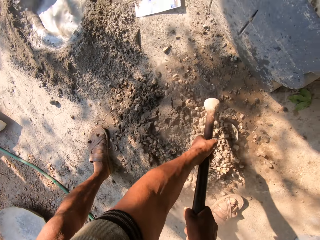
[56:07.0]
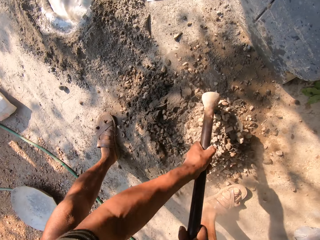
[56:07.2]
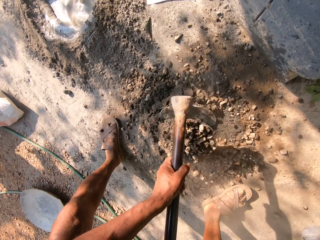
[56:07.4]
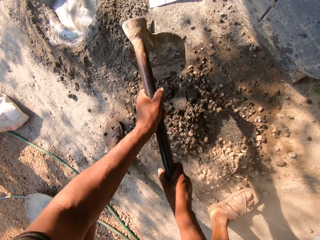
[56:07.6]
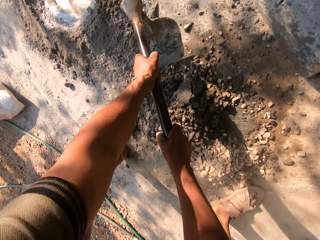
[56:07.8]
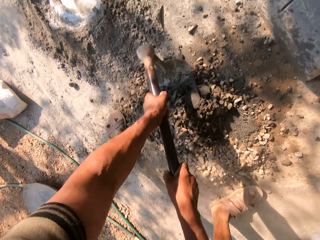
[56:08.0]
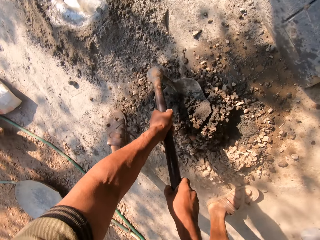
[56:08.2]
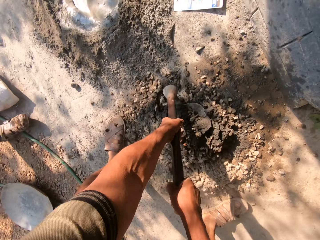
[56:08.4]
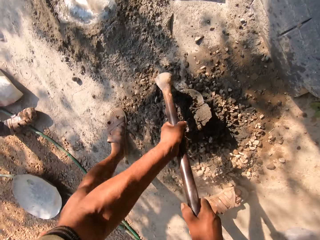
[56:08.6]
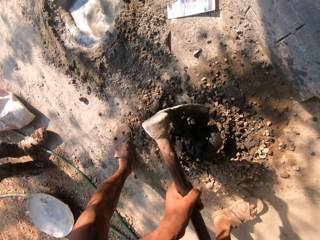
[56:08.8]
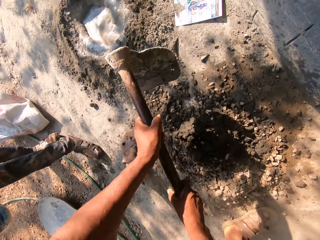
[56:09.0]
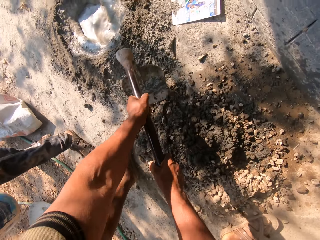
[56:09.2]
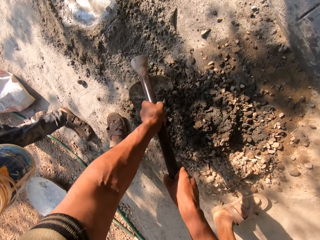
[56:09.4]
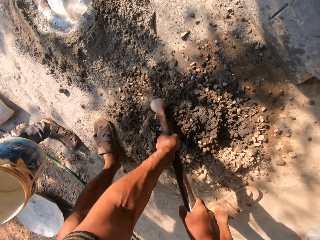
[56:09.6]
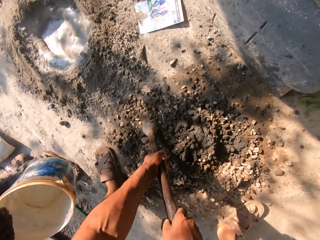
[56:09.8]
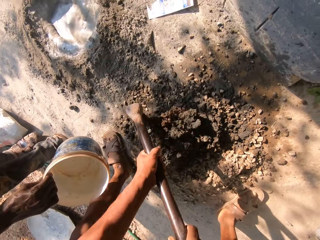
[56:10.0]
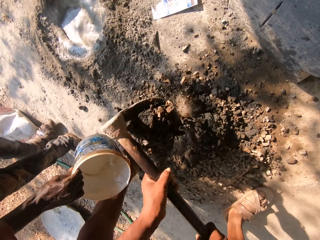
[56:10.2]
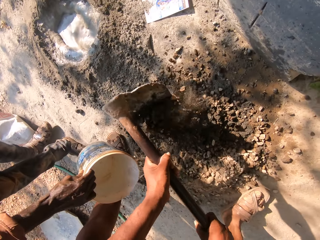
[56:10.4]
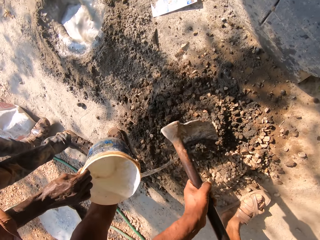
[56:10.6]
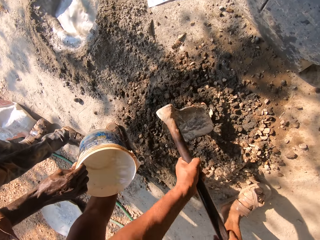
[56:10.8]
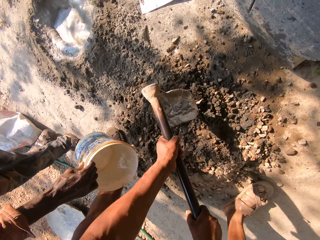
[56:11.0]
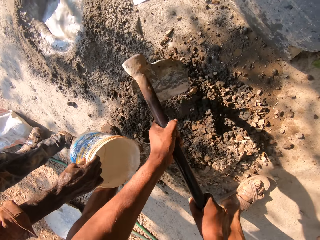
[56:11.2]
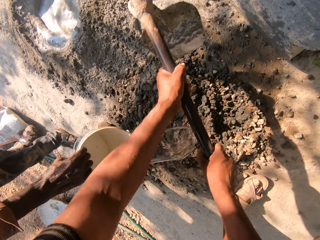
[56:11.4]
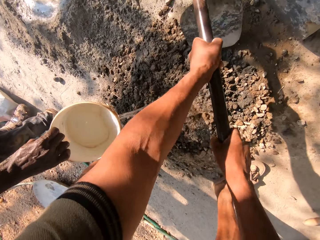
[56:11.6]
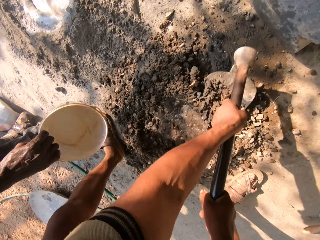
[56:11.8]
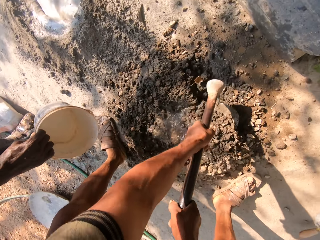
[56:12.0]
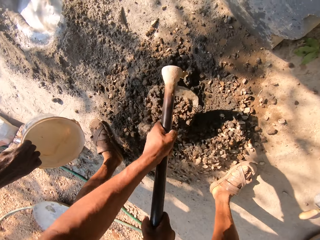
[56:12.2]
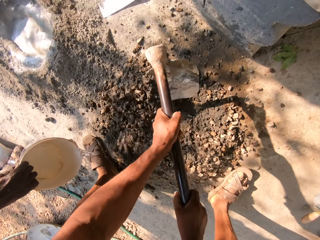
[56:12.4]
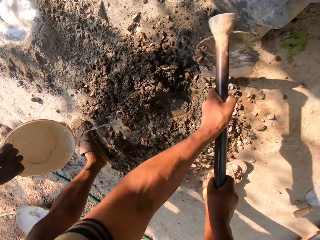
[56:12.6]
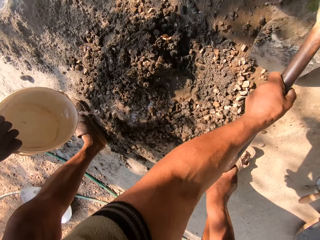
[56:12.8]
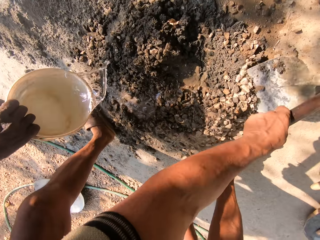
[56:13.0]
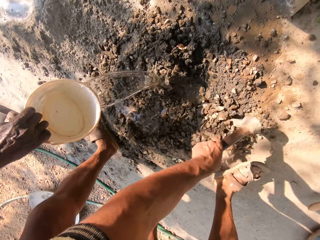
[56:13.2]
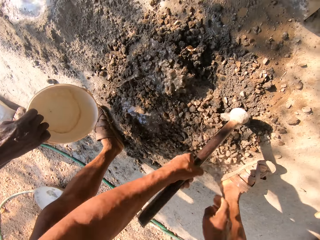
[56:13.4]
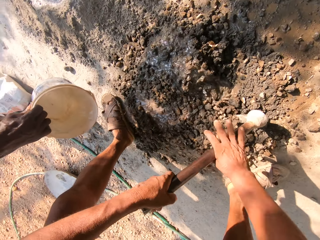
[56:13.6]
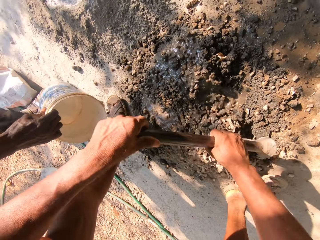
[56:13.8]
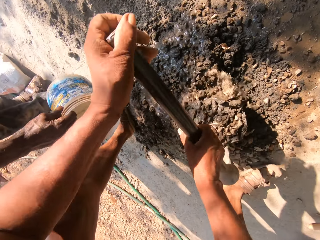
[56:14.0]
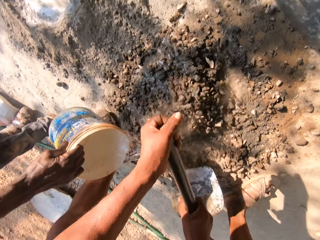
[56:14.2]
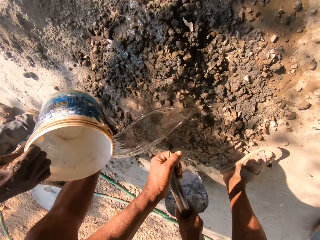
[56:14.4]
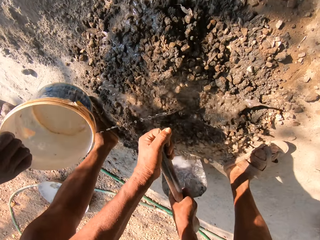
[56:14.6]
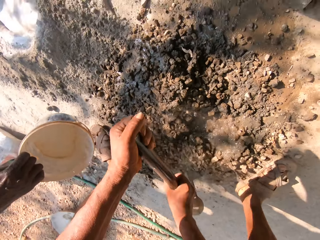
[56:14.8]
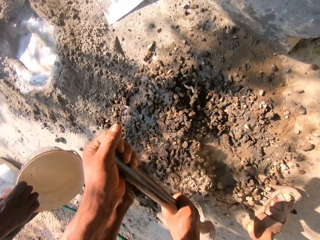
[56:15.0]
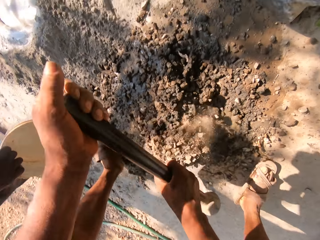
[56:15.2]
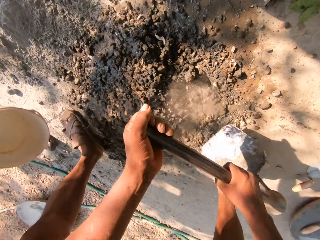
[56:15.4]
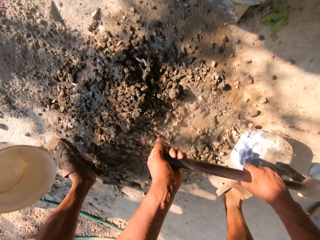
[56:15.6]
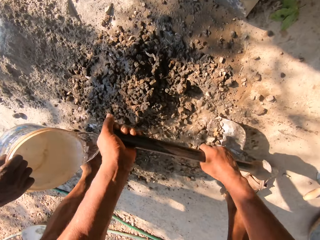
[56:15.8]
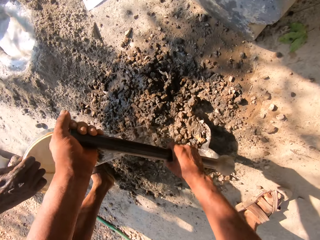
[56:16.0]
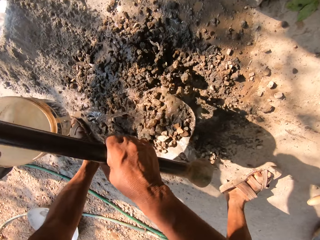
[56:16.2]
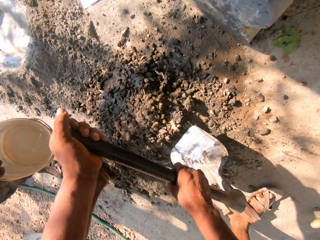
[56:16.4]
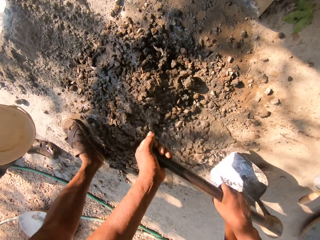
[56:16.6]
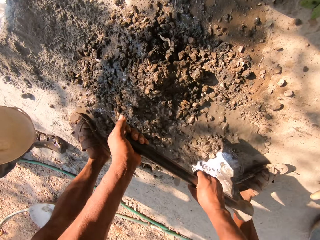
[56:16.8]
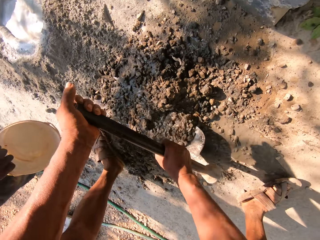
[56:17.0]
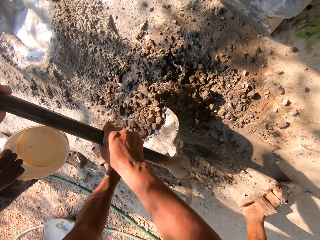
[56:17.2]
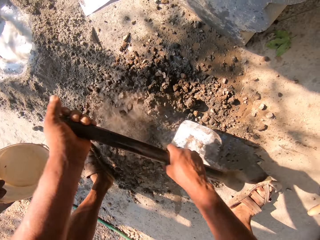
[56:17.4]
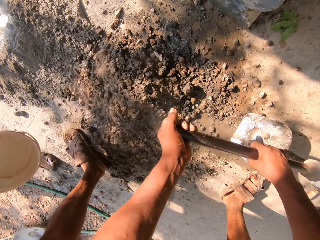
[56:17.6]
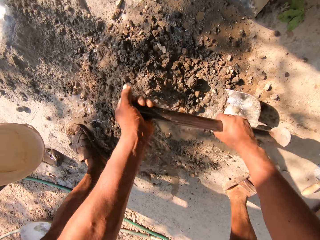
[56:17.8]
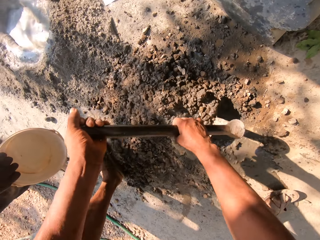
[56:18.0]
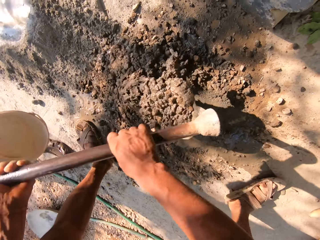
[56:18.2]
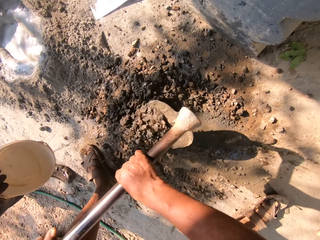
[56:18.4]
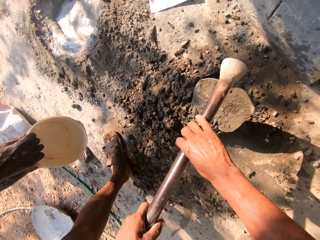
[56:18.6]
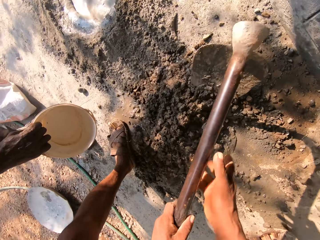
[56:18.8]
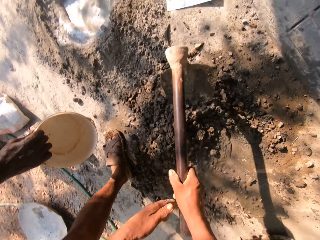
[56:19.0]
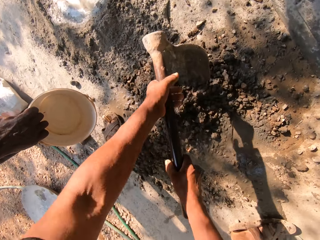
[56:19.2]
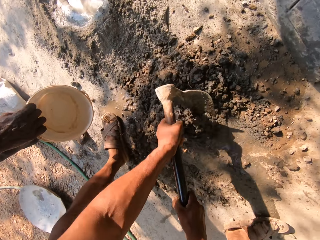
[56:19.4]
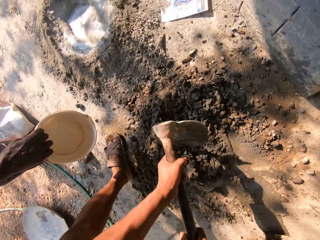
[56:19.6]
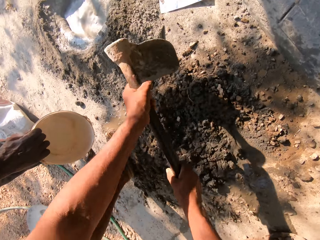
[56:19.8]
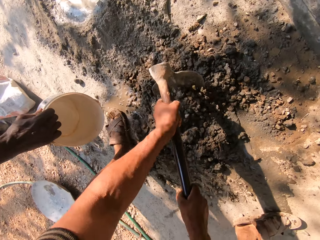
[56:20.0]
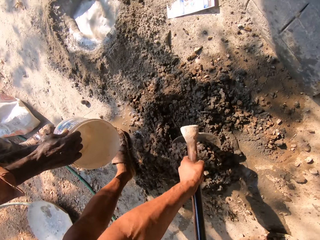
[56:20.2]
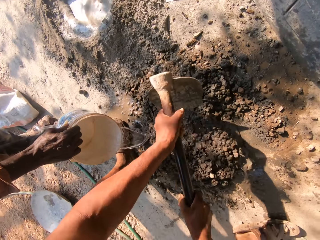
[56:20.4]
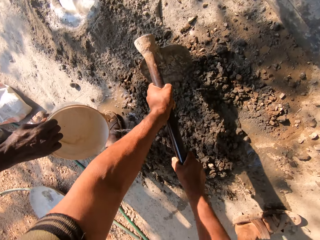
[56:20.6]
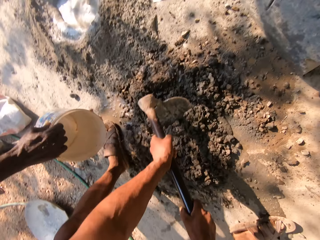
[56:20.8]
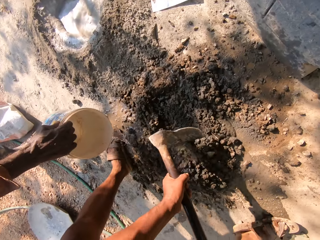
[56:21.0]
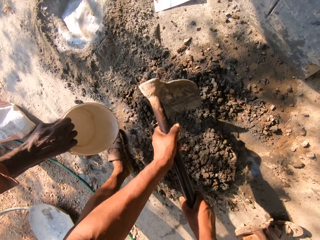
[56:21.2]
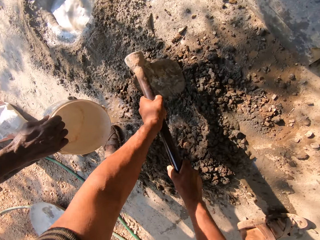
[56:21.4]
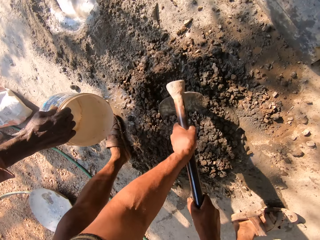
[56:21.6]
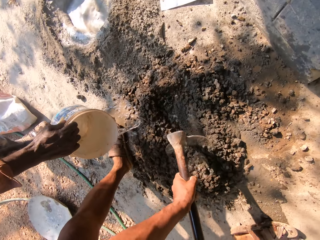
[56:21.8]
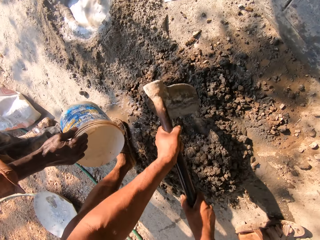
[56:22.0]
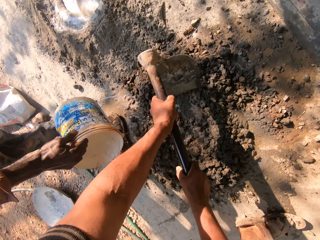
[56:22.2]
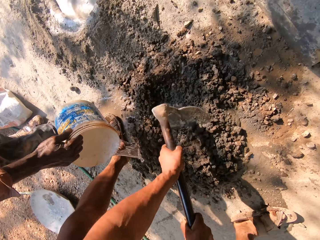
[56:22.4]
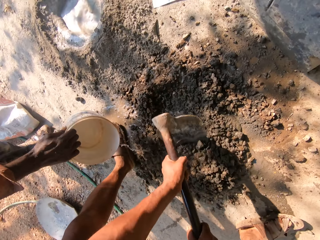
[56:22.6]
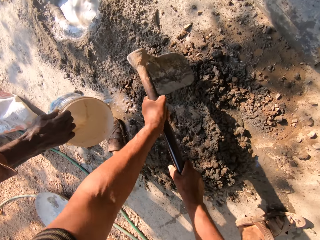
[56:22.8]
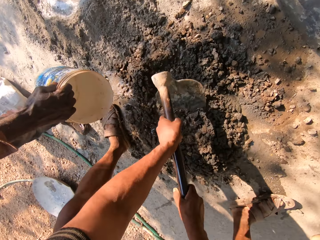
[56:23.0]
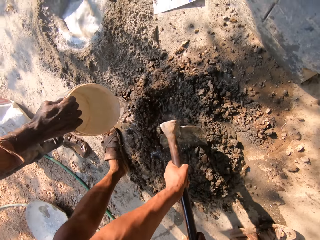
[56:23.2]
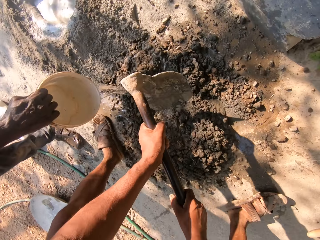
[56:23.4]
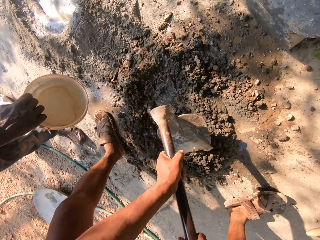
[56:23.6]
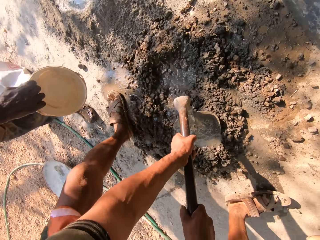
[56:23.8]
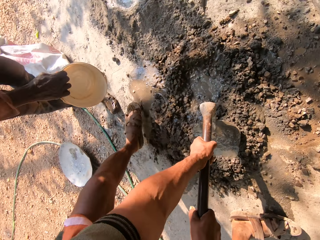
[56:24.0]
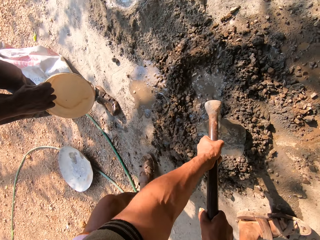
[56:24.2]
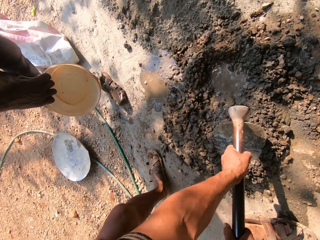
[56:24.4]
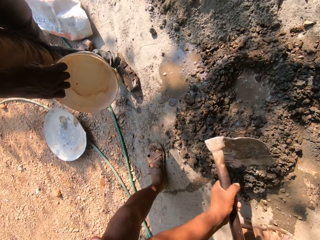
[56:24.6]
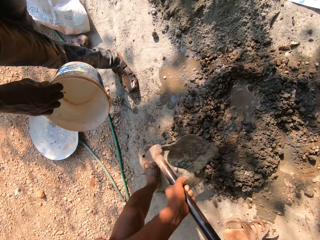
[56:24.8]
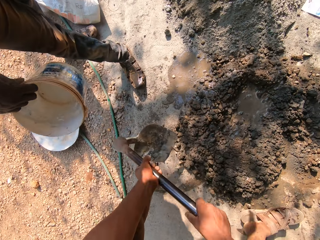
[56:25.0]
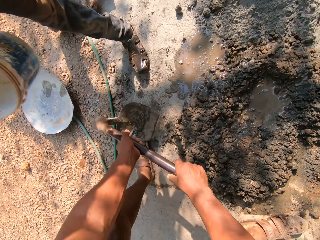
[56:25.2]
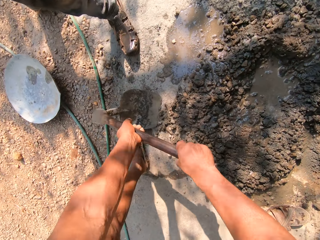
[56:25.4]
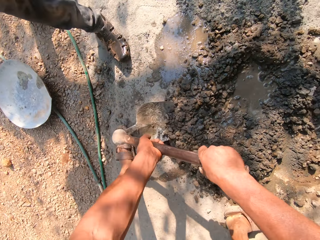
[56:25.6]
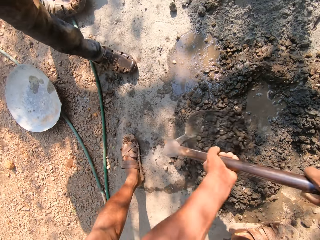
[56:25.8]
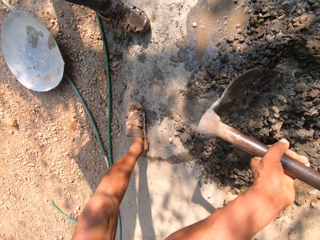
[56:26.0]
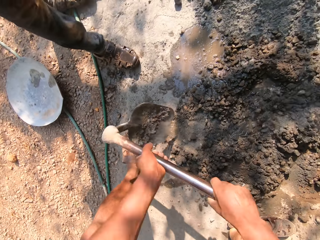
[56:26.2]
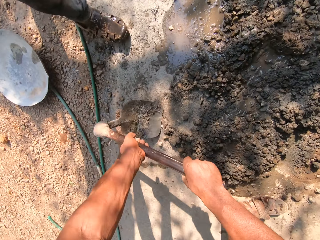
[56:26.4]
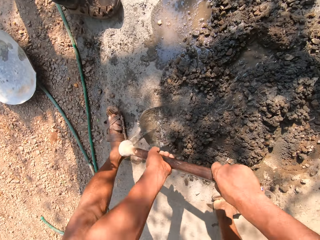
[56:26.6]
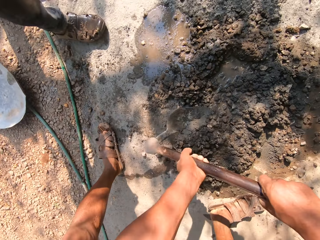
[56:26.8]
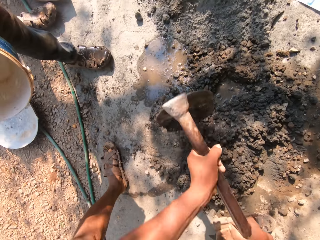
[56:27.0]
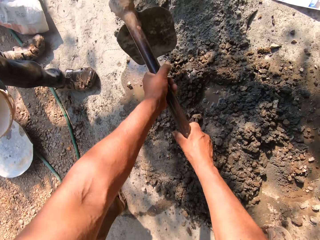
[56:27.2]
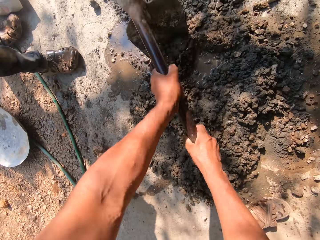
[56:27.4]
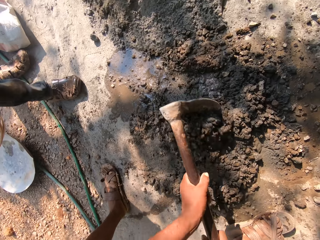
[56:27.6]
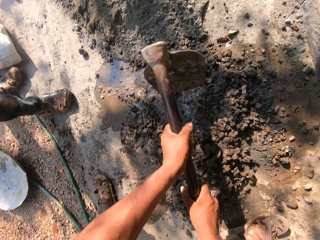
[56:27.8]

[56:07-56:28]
A man pours water from a bucket on the granite stones and cement with his right hand. The man pours water onto the mixture. The camera wearer converses with the man.
